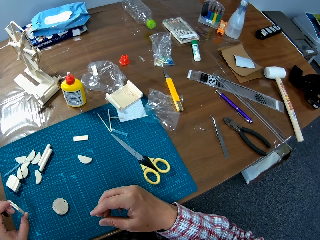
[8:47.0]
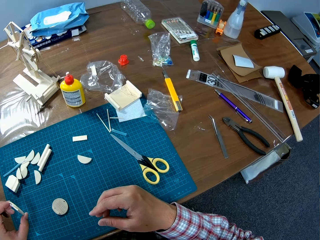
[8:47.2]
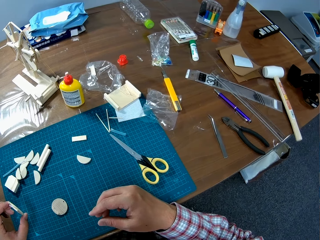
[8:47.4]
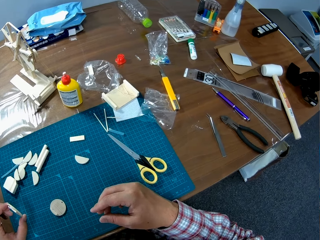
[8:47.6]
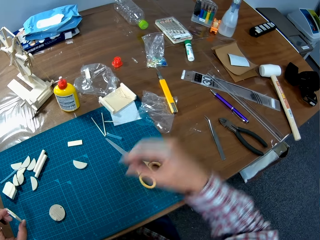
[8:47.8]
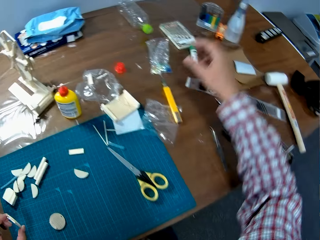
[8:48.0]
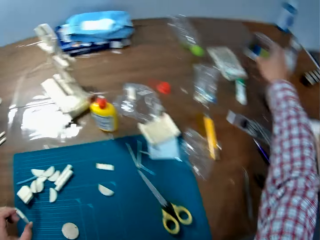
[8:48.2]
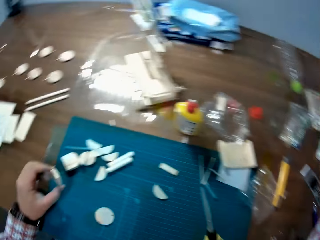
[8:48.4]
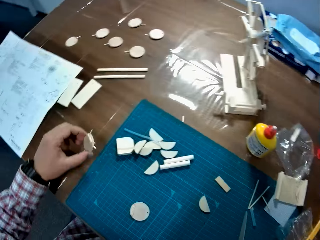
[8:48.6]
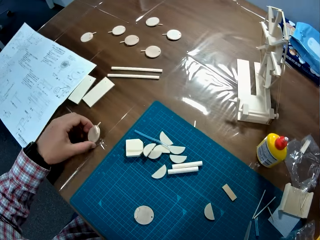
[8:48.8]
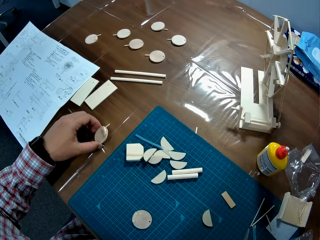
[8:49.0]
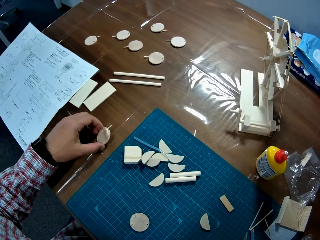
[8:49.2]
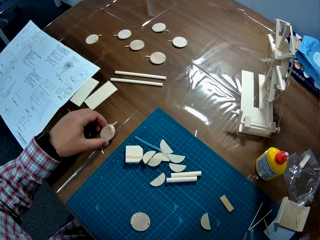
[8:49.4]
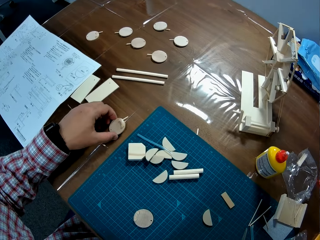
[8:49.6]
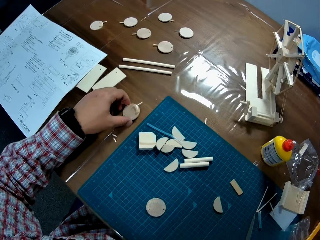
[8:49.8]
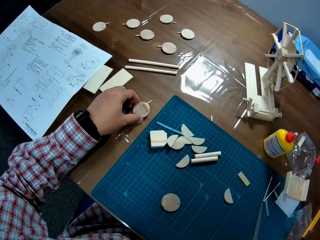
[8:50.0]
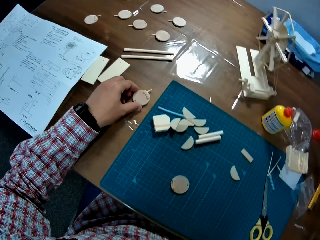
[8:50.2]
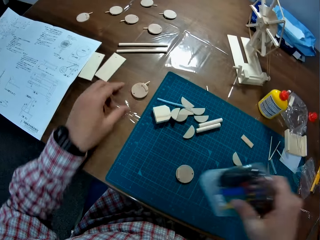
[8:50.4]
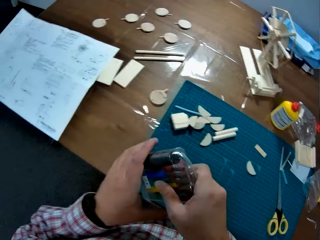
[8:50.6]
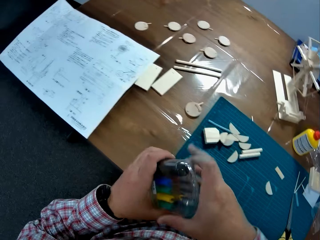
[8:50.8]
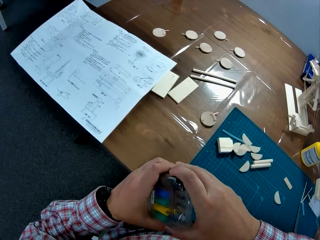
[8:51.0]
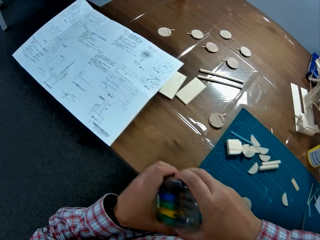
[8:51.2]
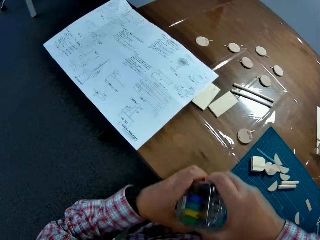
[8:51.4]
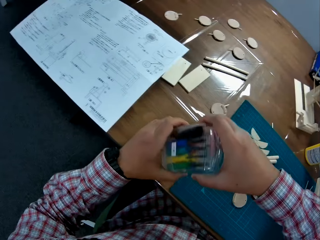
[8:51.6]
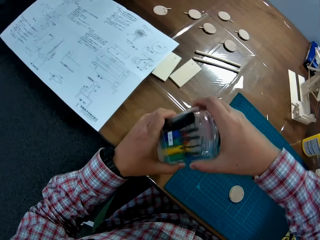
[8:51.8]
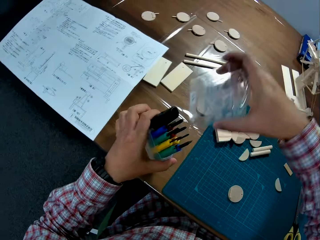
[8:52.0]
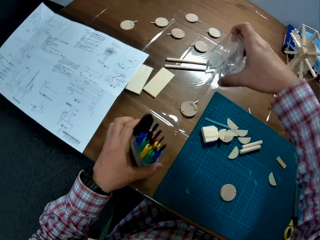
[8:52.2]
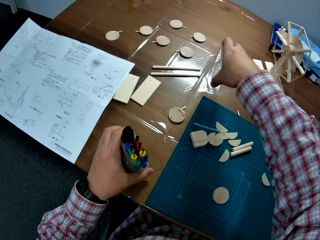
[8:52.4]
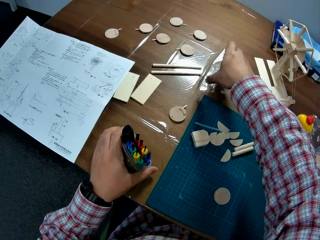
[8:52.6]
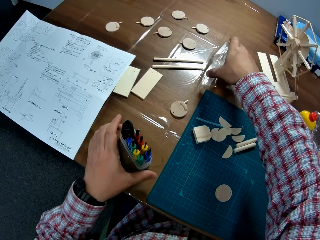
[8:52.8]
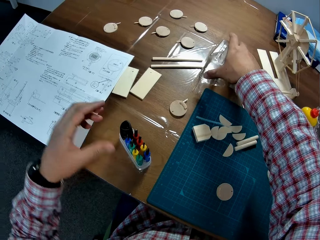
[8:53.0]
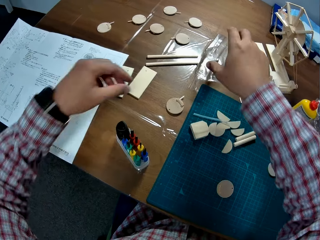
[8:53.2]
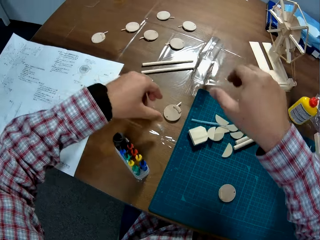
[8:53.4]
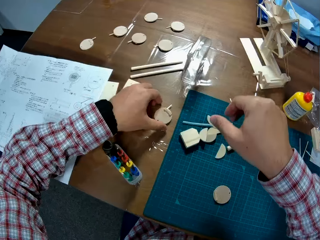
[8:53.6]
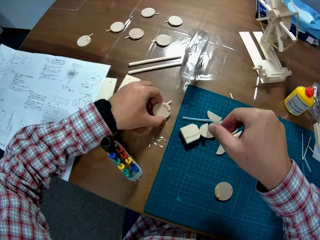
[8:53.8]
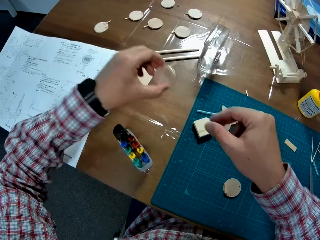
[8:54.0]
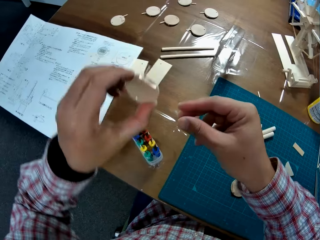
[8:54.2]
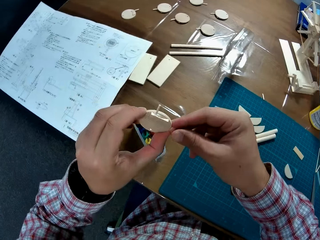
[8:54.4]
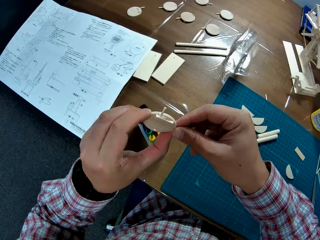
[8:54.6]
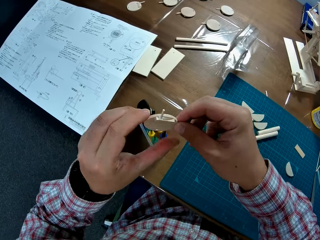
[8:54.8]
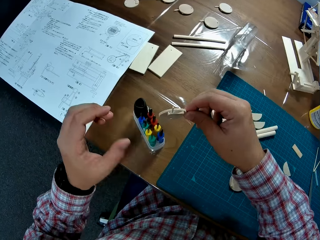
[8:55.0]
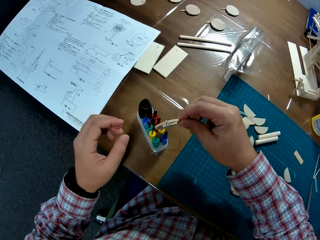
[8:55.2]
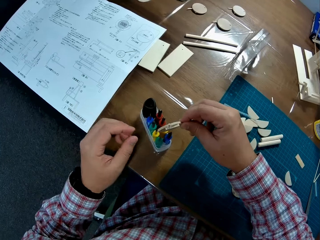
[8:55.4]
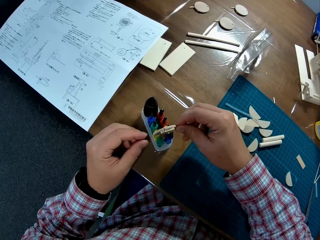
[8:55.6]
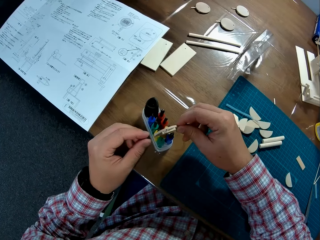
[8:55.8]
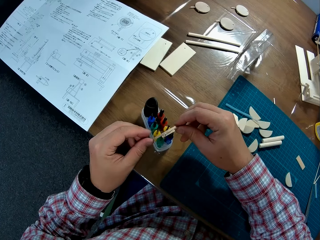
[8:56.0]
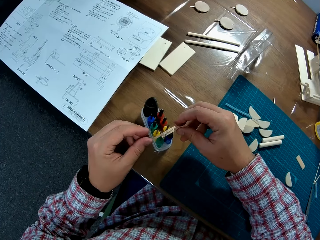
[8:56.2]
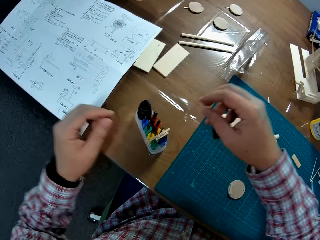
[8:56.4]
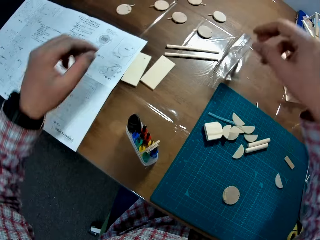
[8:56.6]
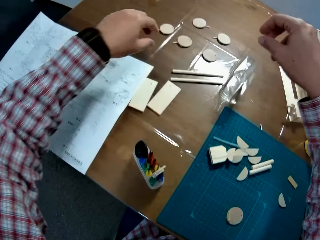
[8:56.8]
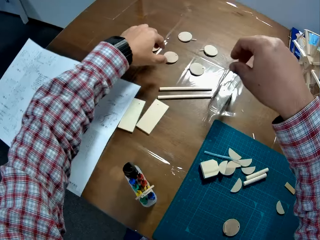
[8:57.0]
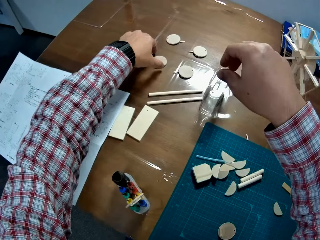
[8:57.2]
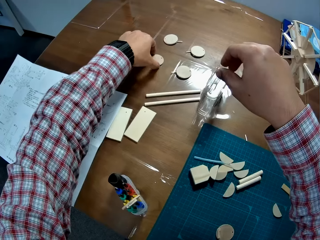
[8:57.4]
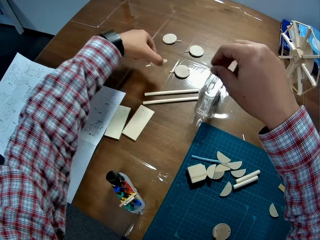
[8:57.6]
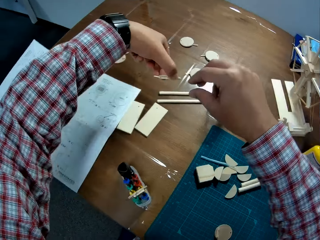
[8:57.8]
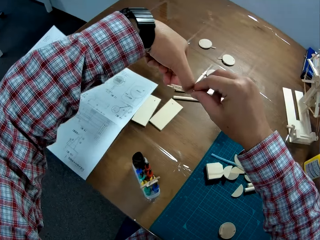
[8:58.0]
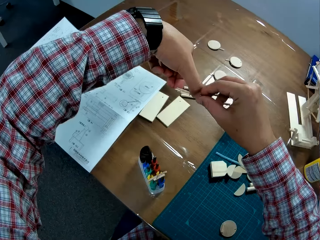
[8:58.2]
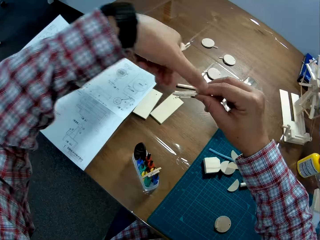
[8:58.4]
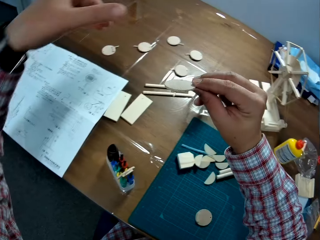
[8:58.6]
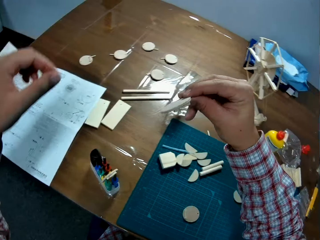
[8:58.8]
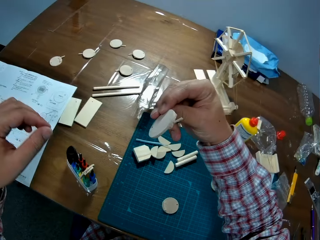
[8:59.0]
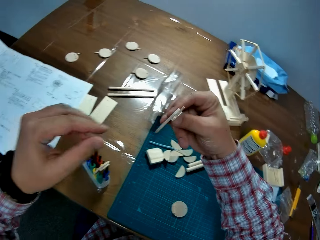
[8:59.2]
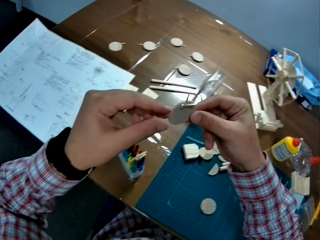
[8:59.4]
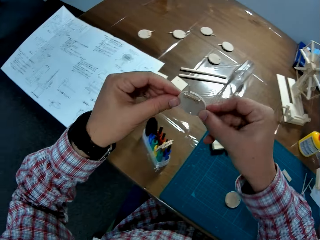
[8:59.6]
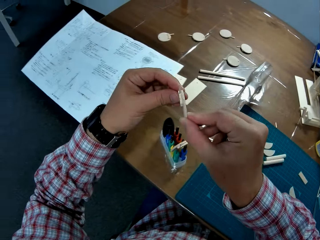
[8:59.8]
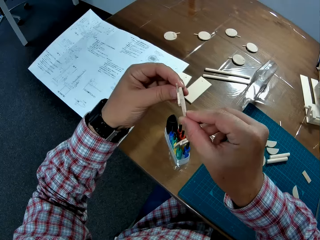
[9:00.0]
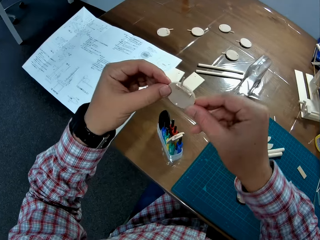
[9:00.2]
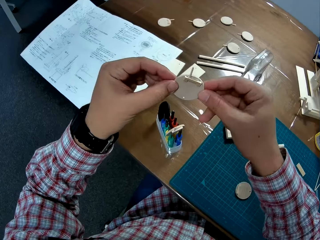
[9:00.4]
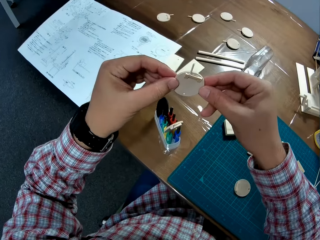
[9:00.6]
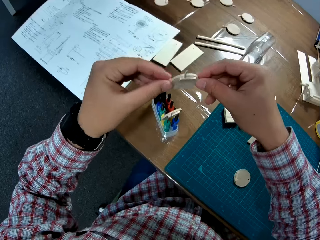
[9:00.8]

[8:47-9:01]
The camera wearer picks up a pack of screwdrivers on the table. They open the pack of screwdrivers on the table. They drop the cover on the table. They pick up the plastic on the table. They put the plastic between the screwdrivers on the table. They place the piggybank on the glue pack. They pick up the plastic on the table. They pick up the piggybank.

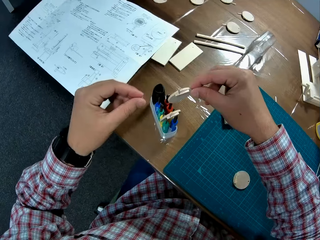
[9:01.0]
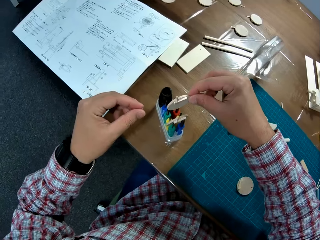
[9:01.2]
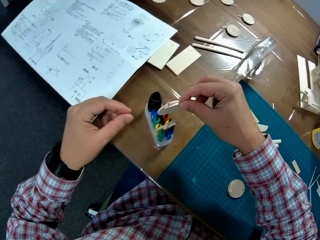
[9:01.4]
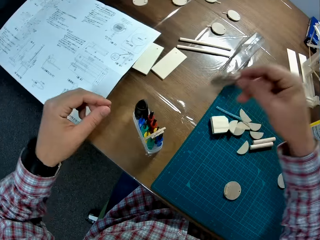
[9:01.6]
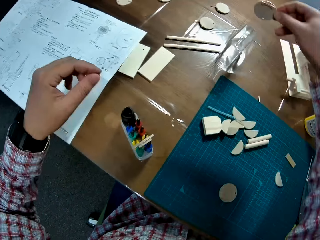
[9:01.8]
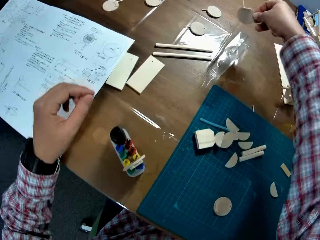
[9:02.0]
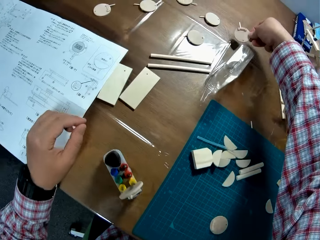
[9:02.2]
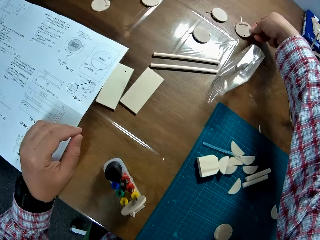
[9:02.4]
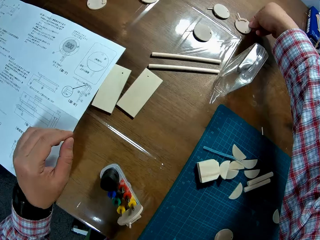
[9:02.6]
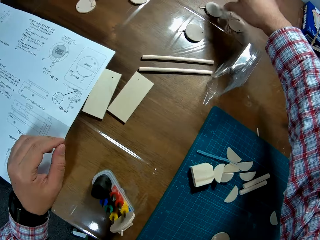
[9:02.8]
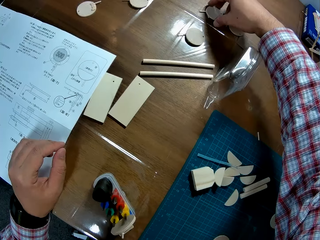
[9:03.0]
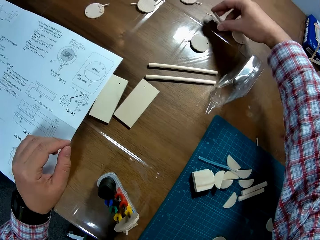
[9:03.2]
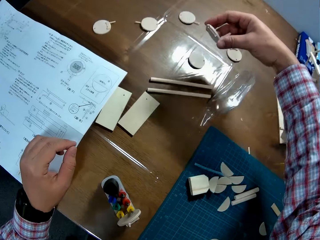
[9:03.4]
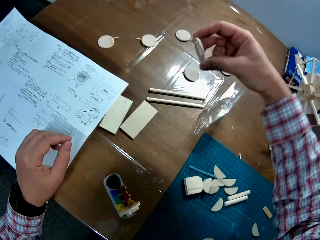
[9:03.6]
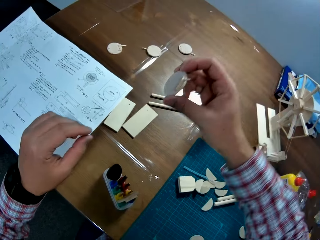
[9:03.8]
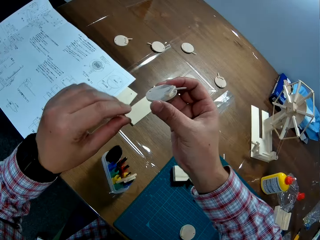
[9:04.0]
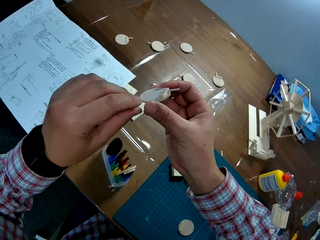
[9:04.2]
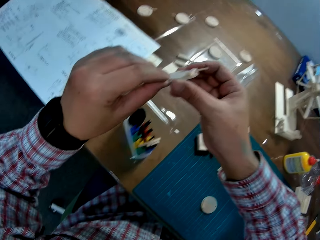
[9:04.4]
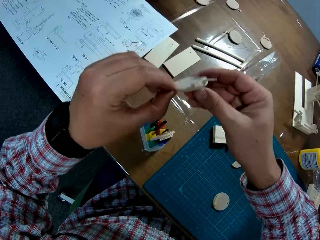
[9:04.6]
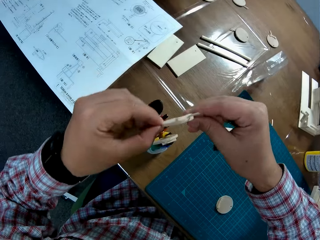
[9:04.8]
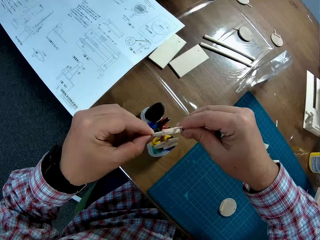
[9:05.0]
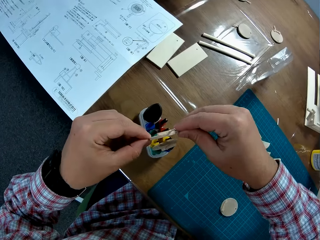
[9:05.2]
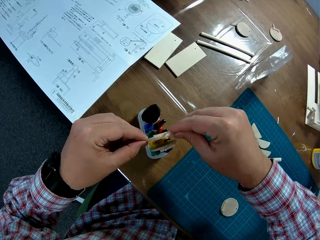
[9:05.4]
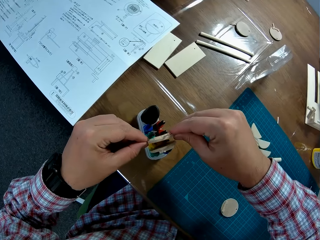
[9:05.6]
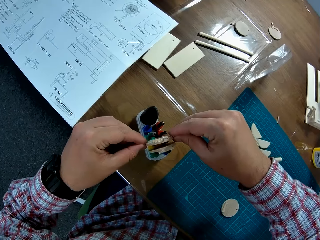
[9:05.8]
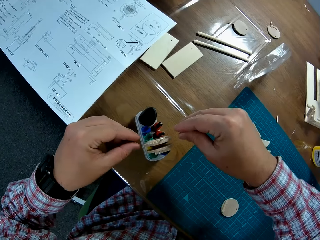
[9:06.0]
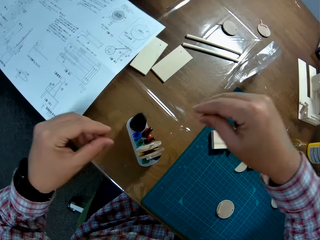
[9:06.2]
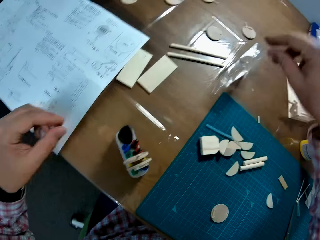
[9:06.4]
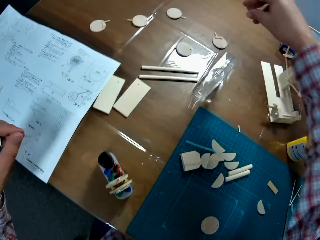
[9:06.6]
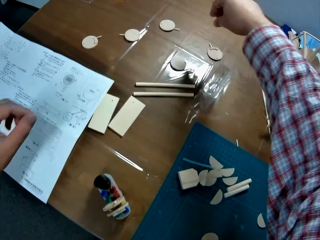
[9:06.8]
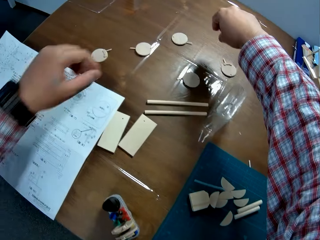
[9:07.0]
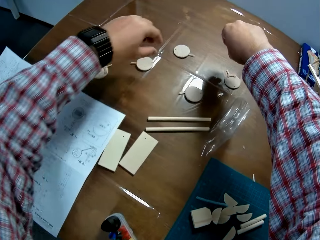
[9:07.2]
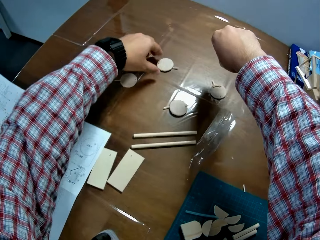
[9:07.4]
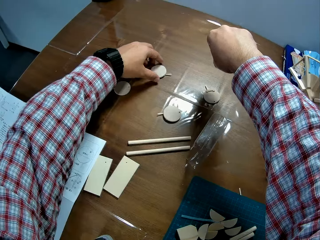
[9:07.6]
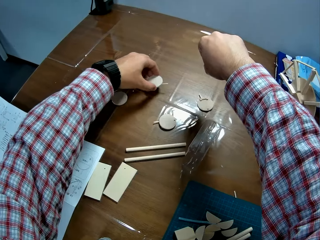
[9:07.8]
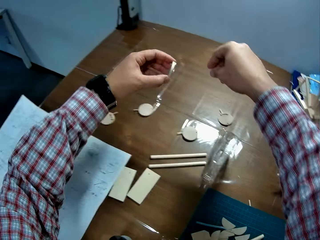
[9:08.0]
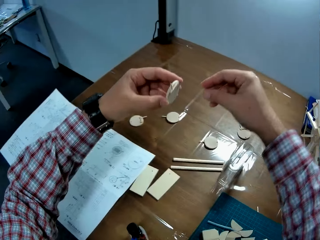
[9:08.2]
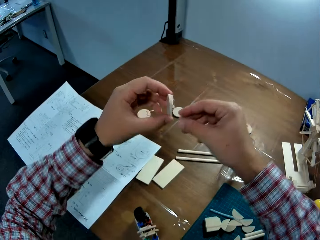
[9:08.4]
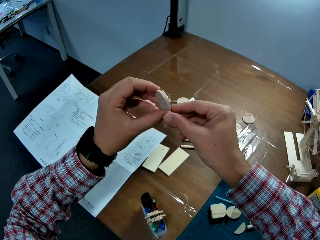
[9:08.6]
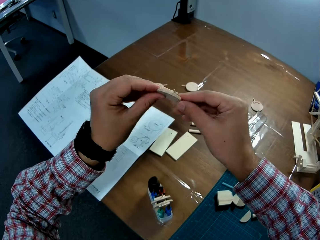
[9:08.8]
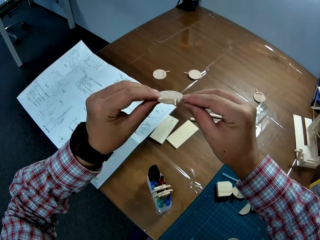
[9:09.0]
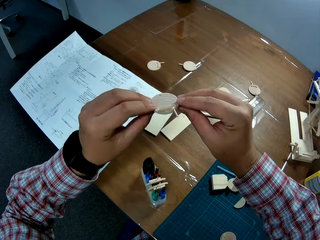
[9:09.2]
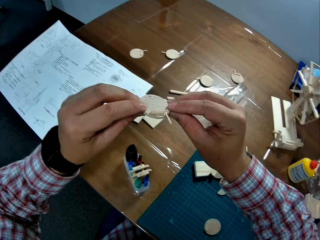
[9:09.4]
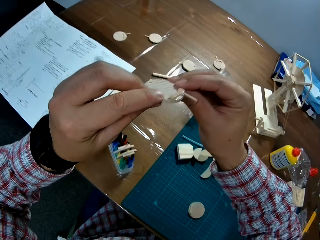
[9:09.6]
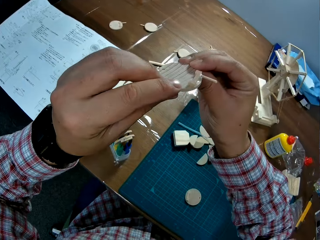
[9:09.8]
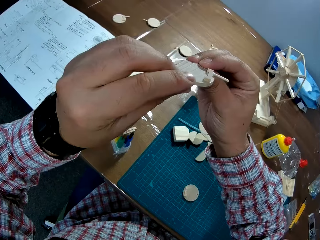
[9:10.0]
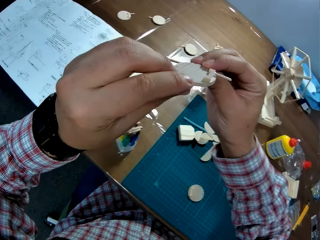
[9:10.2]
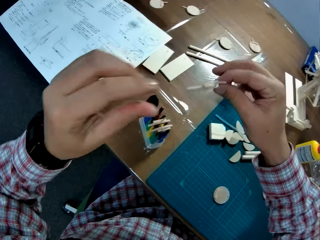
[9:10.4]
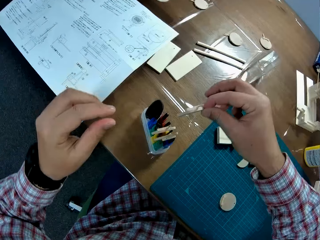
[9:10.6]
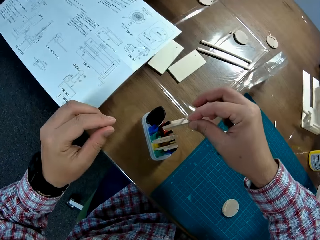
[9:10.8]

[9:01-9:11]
The camera wearer drops the plastic on the table. They pick up the plastic on the table. They place the piggybank on the table. They put the plastic between the screwdrivers on the table. They pick up the piggybank. They pick up the plastic on the table. They place the piggybank on the pack.
